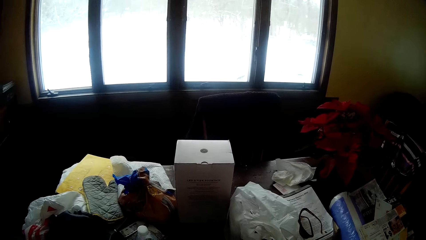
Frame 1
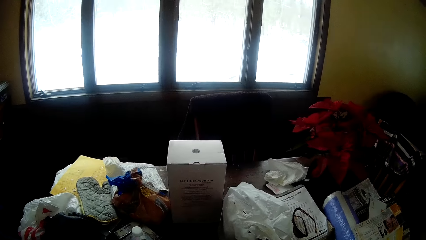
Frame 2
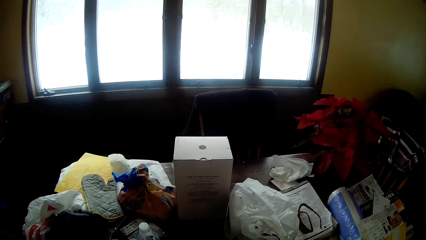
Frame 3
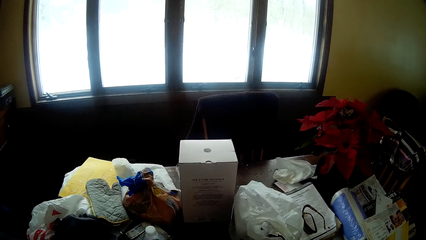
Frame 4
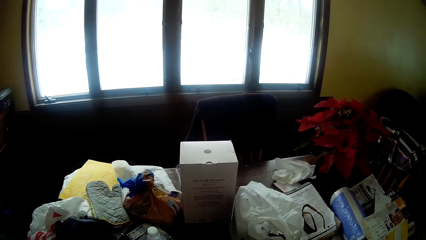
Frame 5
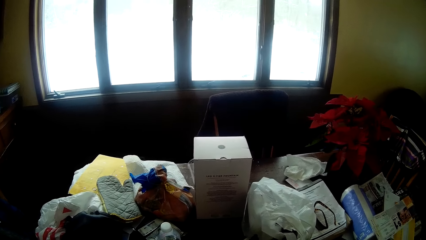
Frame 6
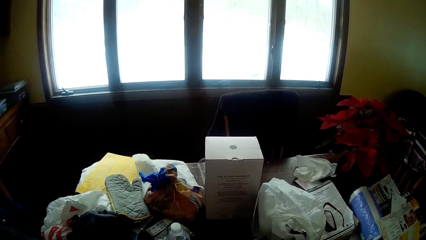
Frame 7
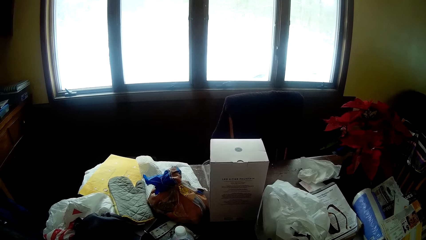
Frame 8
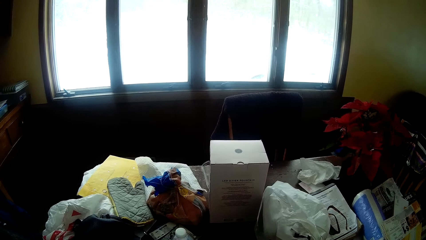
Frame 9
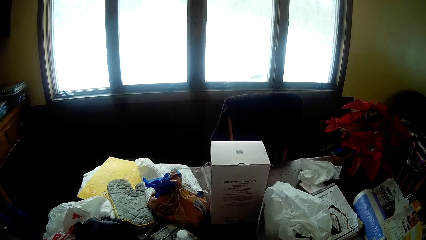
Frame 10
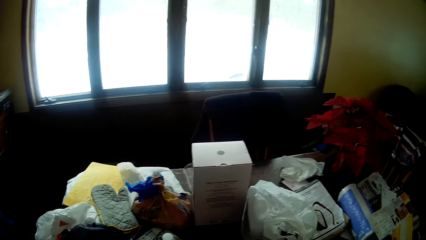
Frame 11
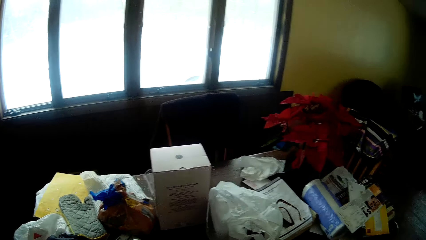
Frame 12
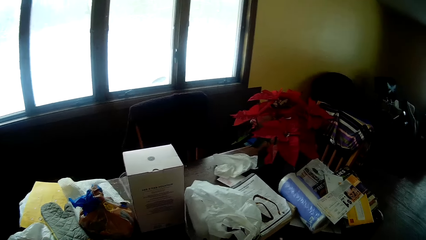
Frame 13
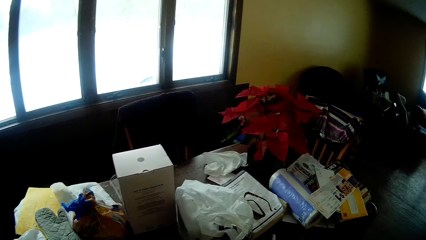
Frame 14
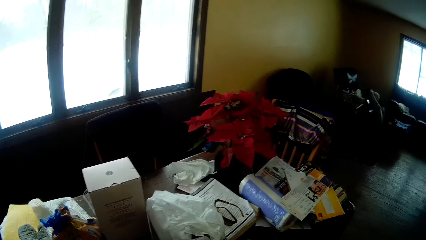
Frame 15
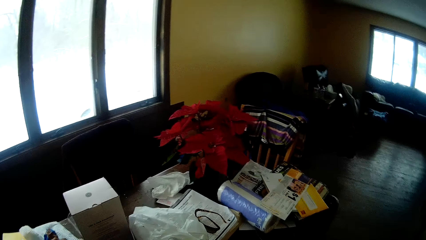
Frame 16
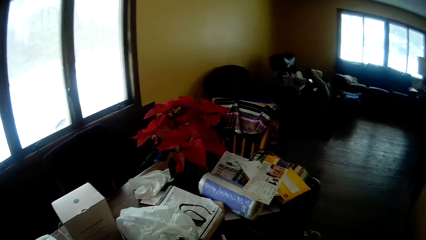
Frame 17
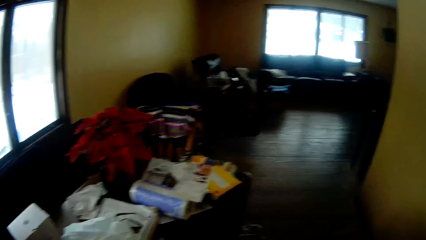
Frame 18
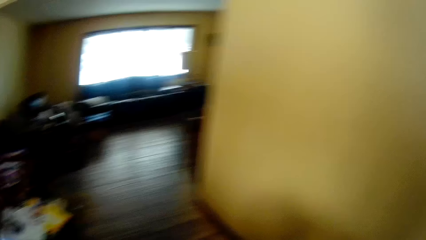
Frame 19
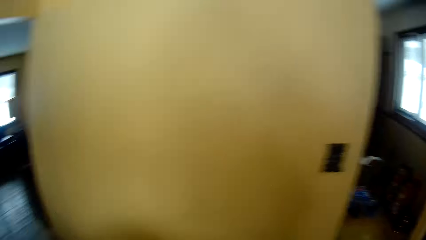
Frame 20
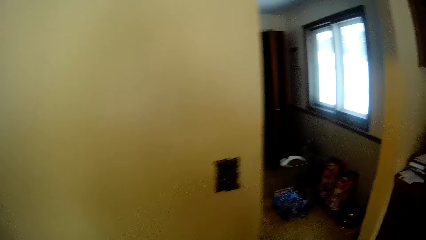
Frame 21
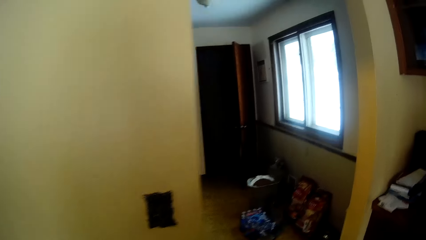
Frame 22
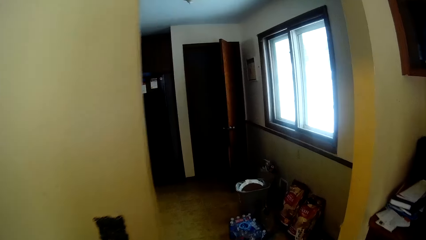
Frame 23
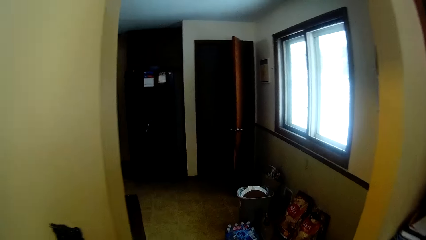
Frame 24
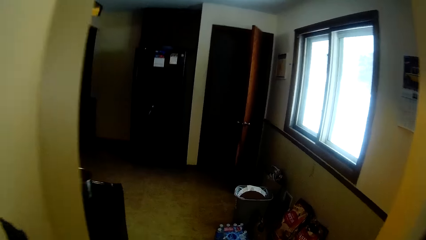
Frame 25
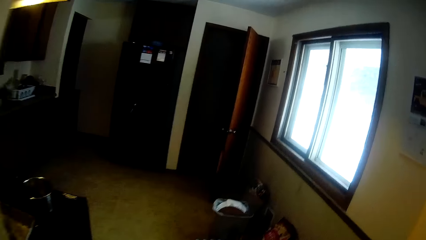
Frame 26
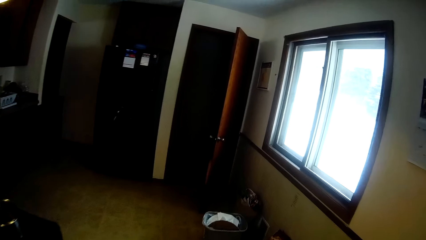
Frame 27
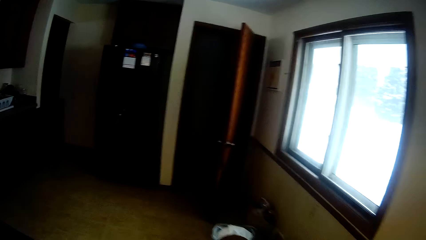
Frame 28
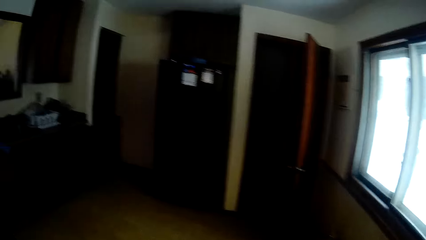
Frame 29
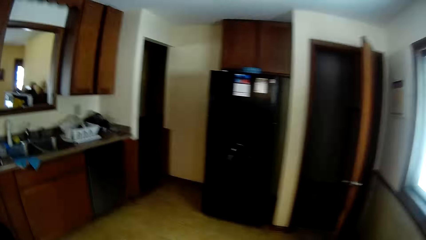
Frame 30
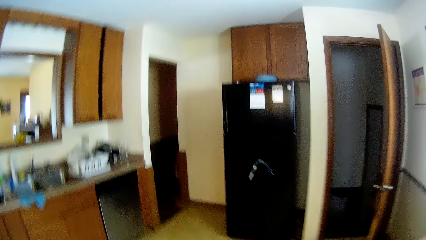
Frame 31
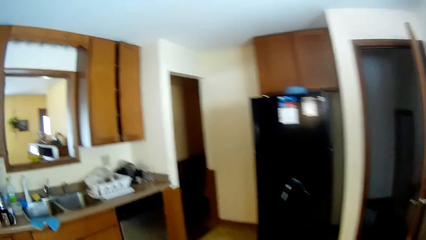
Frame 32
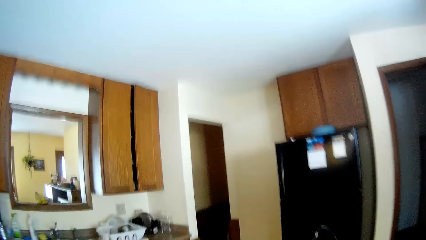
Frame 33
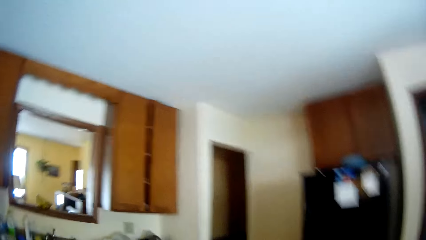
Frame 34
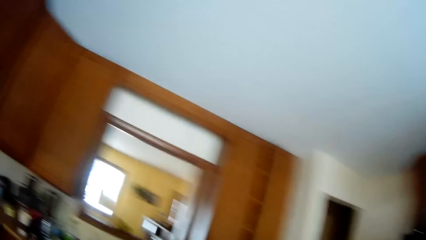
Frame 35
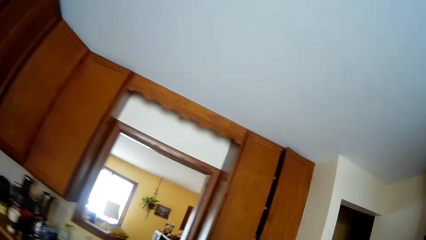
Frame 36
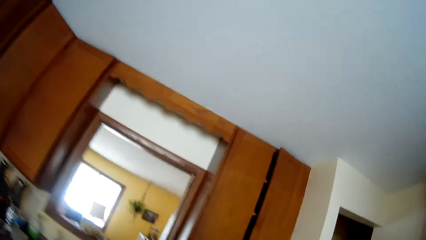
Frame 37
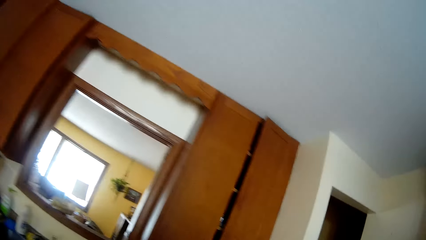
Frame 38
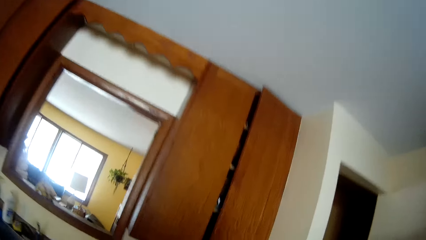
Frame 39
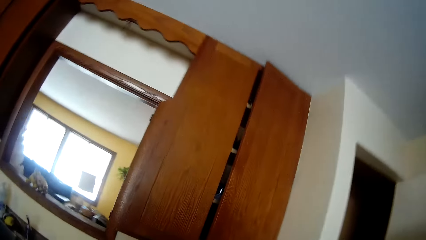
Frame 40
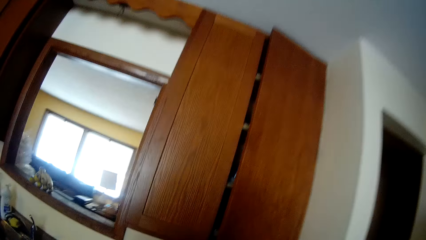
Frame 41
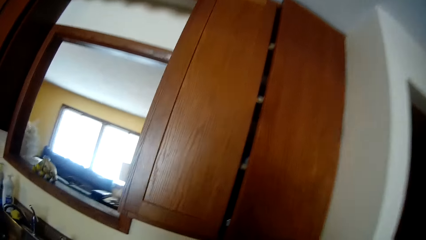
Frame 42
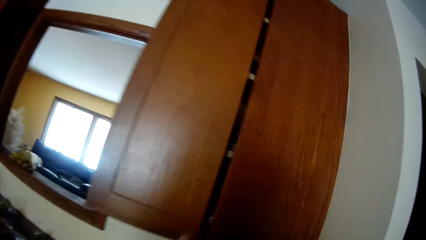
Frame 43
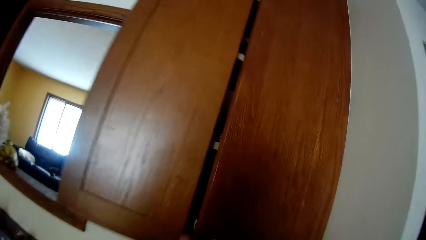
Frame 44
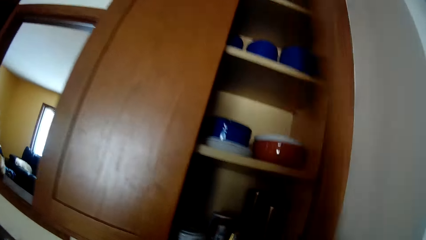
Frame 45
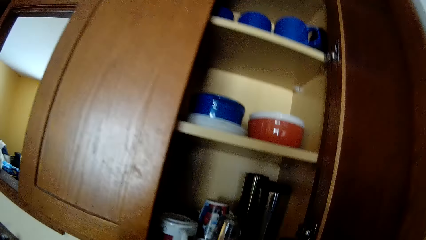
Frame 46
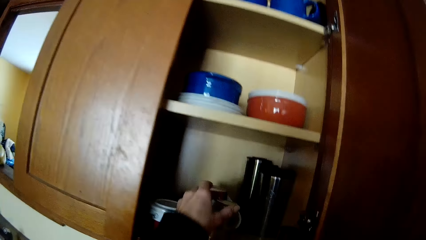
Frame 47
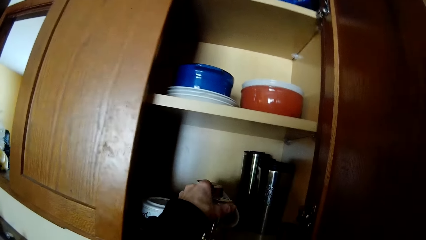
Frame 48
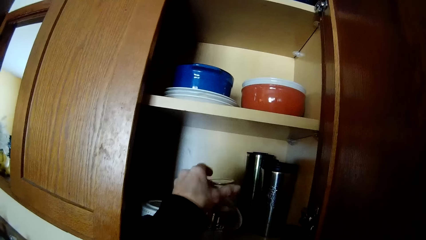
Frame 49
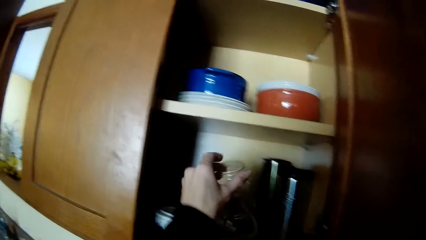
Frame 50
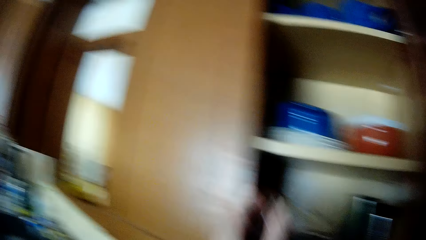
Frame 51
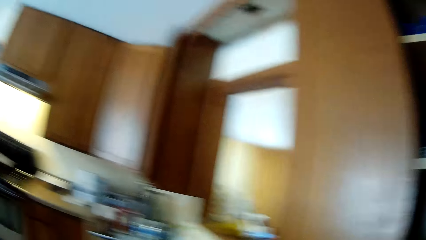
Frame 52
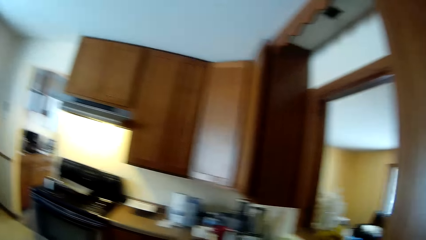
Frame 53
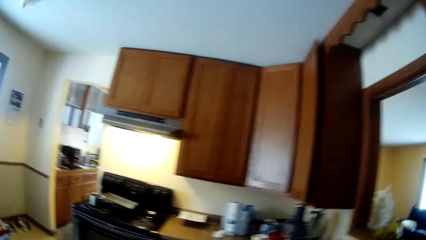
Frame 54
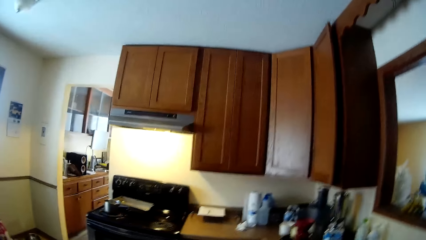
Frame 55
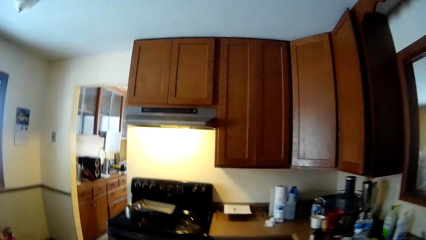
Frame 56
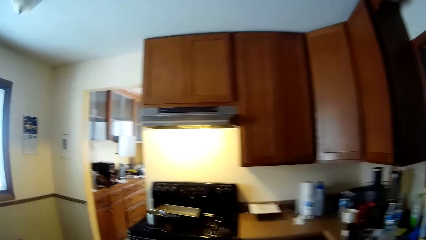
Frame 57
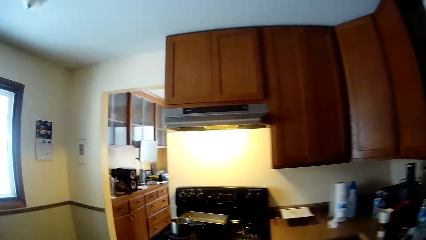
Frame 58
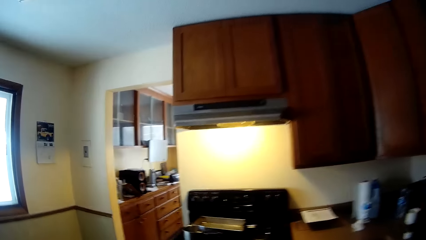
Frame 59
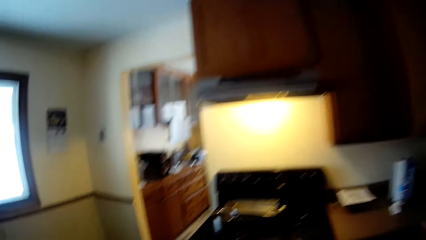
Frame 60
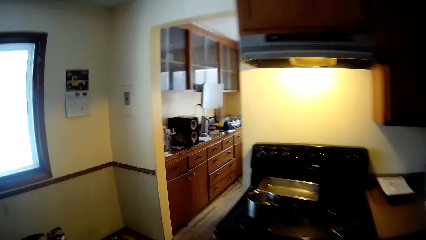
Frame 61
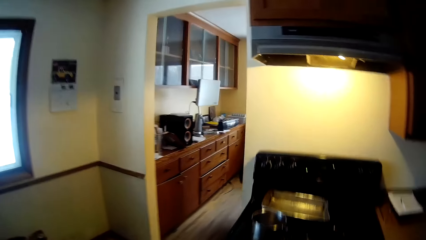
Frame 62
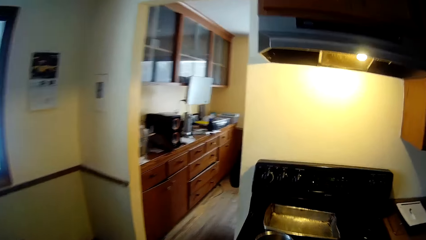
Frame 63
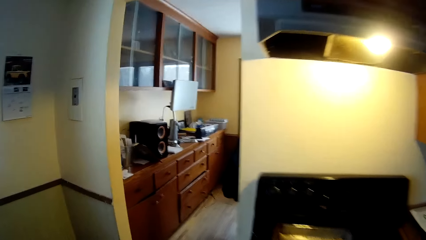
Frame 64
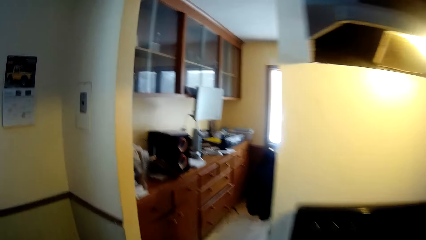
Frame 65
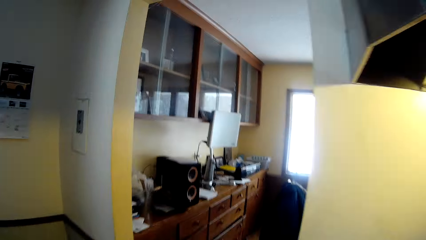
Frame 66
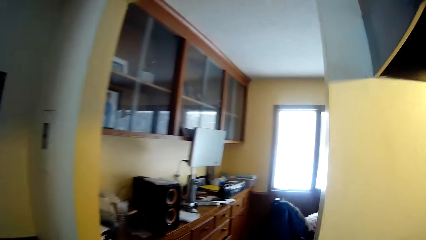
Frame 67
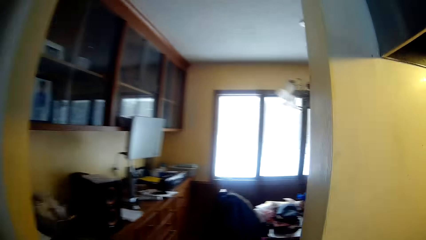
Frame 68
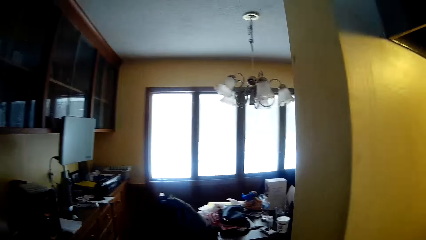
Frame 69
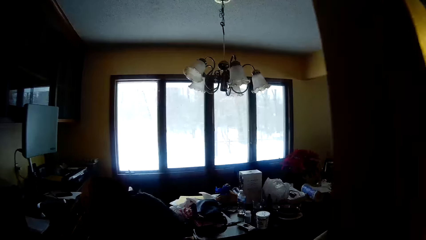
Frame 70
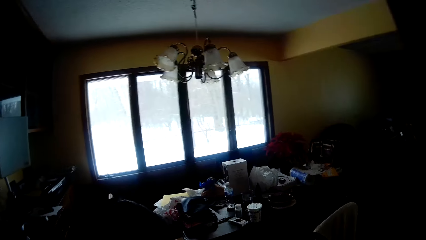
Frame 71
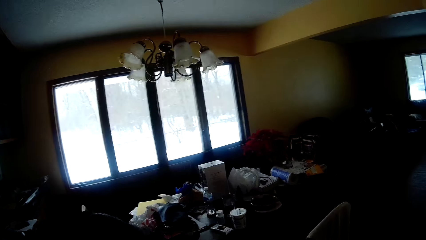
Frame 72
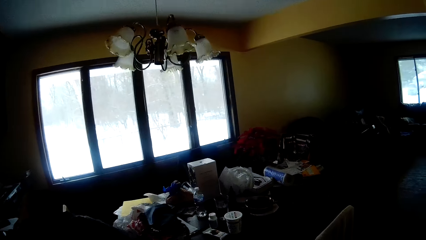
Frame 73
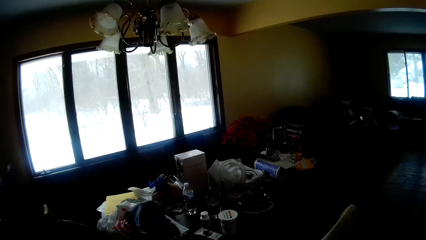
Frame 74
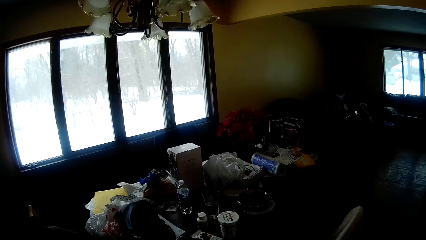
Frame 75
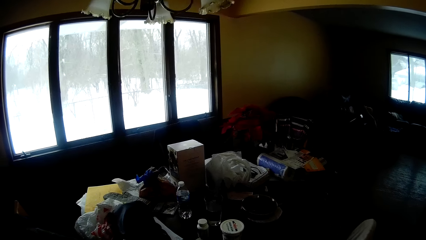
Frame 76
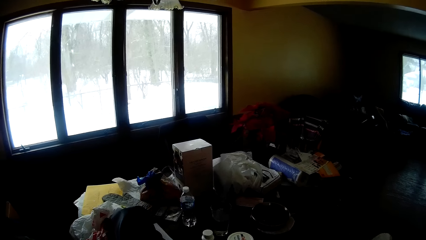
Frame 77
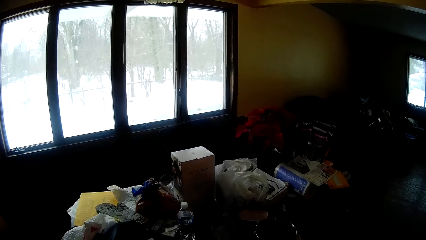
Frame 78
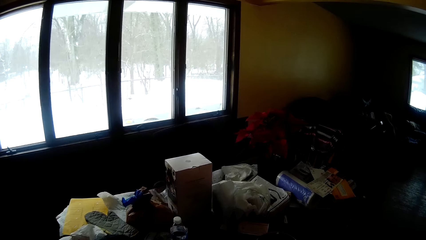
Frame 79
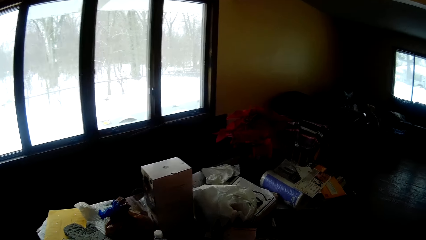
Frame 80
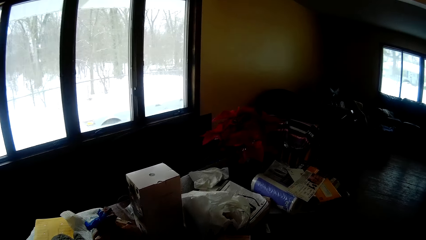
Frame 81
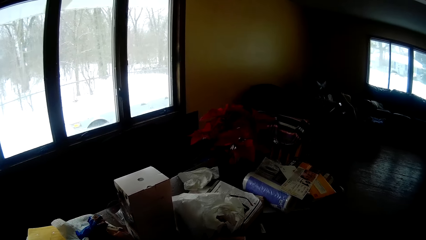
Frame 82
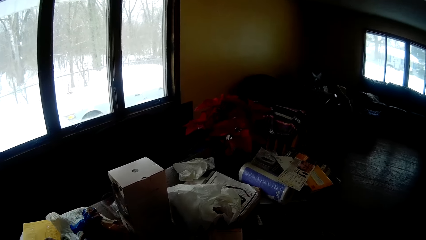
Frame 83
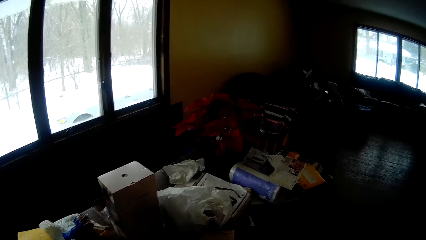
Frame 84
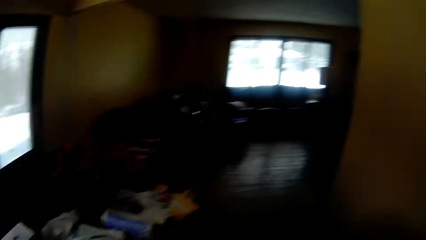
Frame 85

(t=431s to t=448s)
The camera wearer walks into the room. He looks in the room. He moves to the kitchen from the living room. He turns around and walks into the kitchen. He opens a kitchen cupboard with his left hand. He picks up a cup or glass inside the cupboard with his left hand. He moves towards the living room from the kitchen. He walks into the room.
